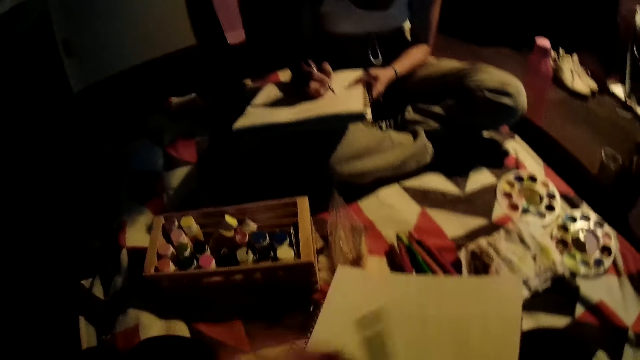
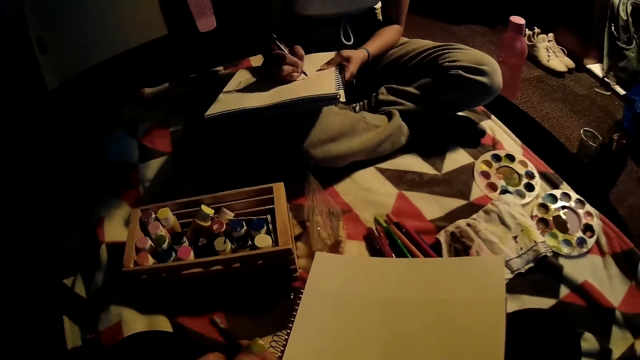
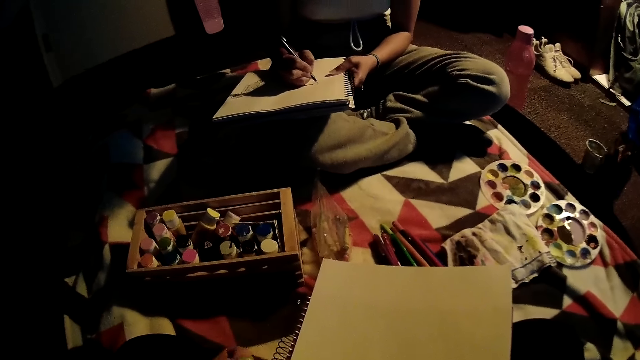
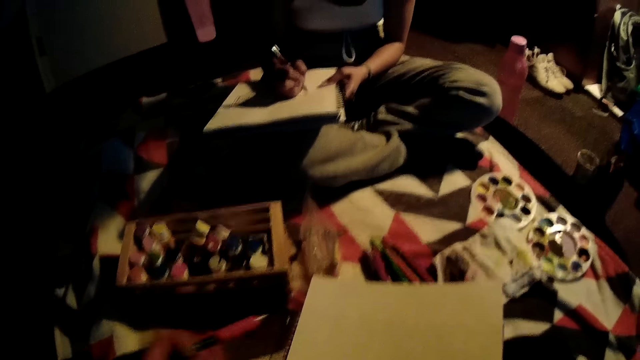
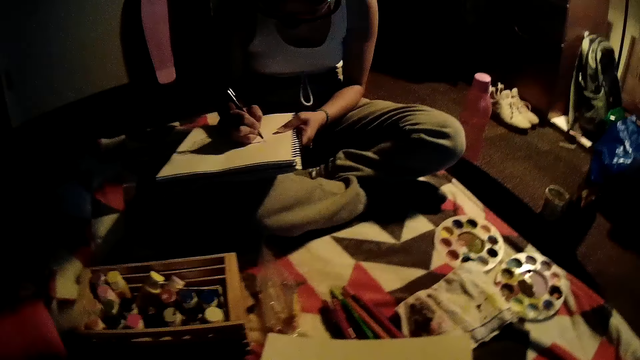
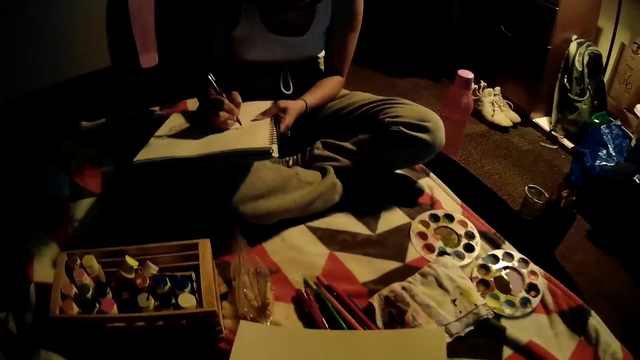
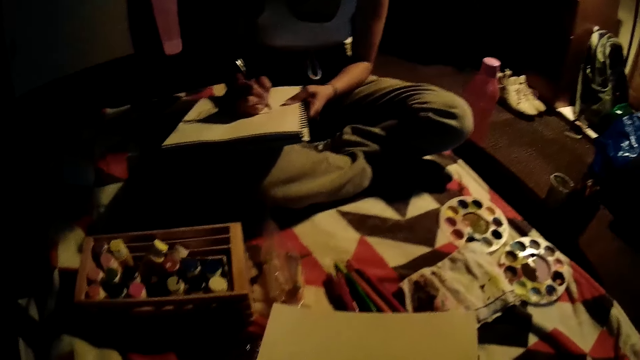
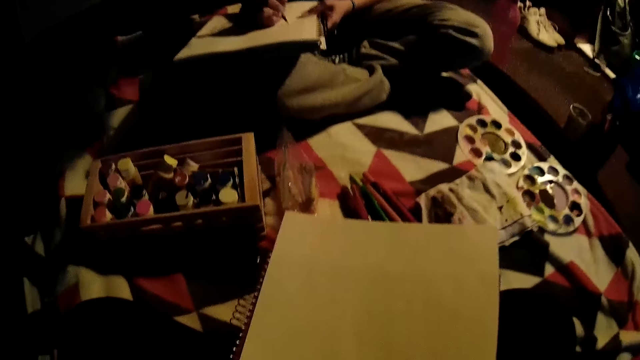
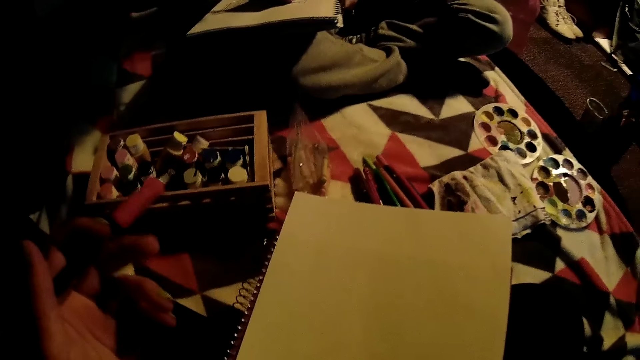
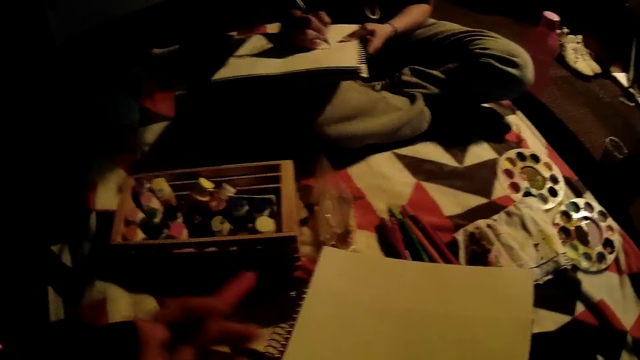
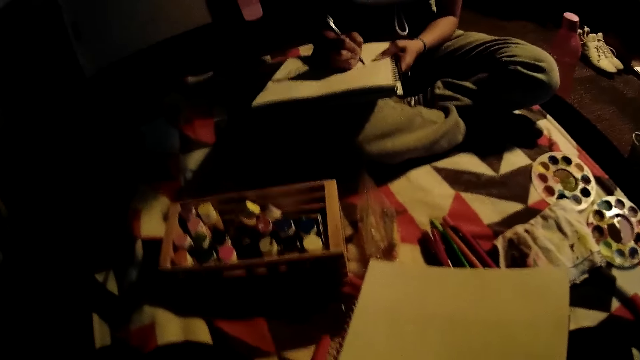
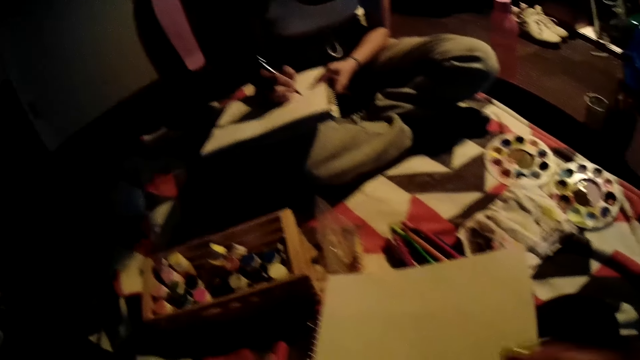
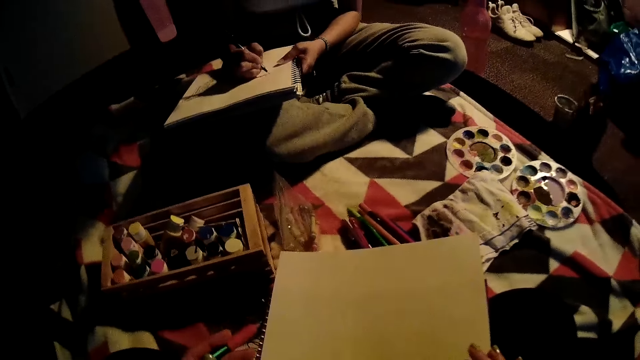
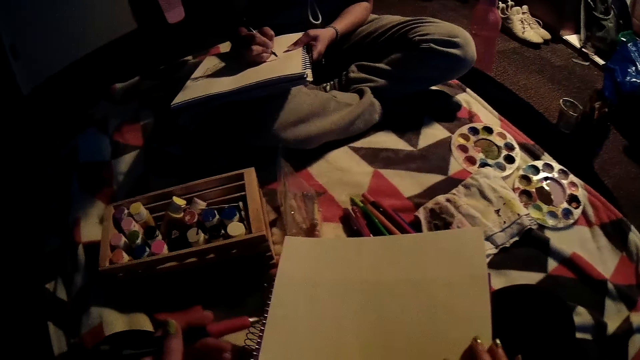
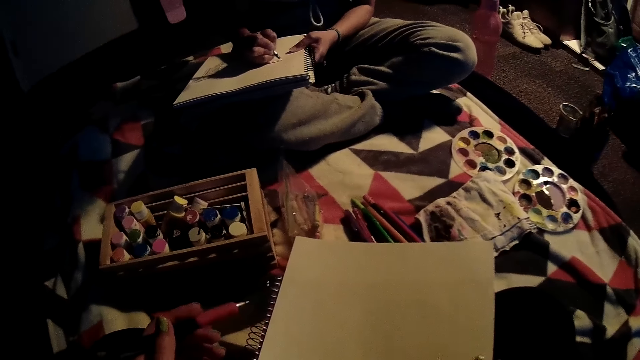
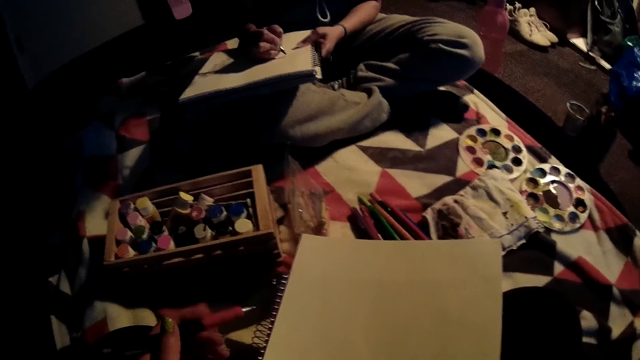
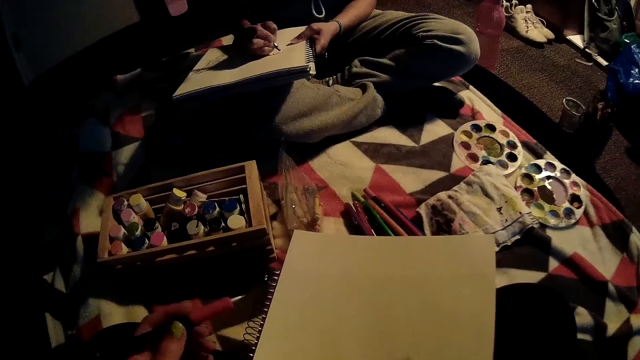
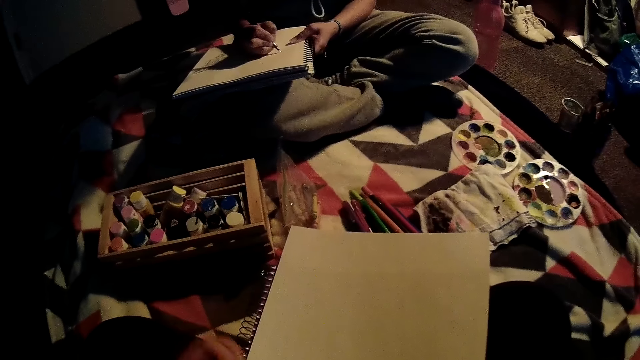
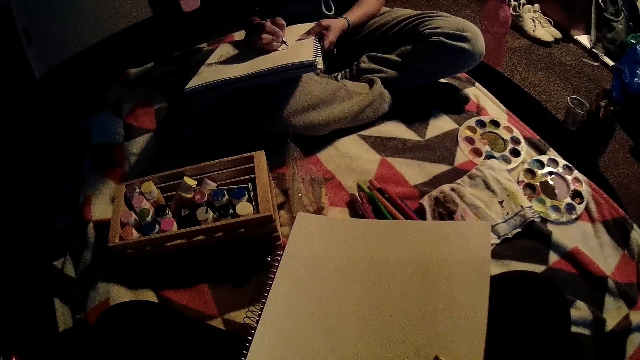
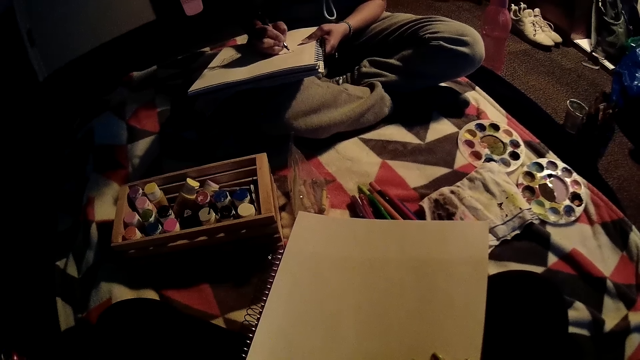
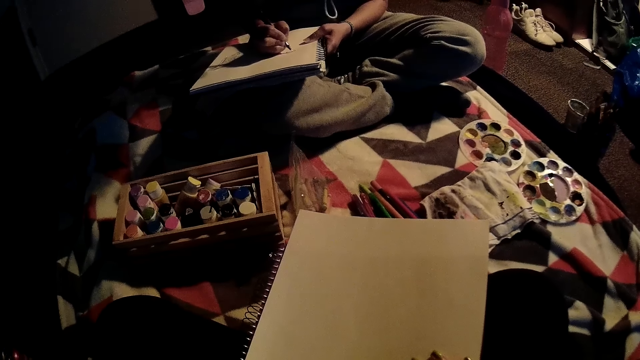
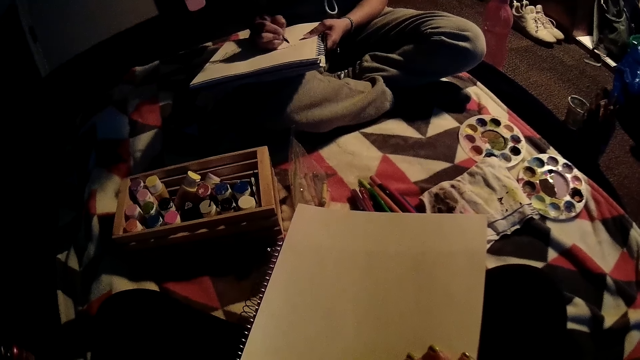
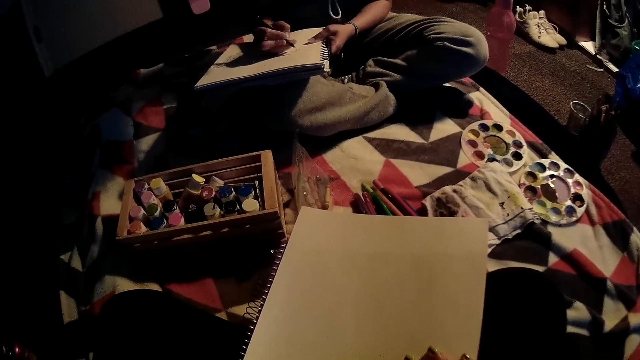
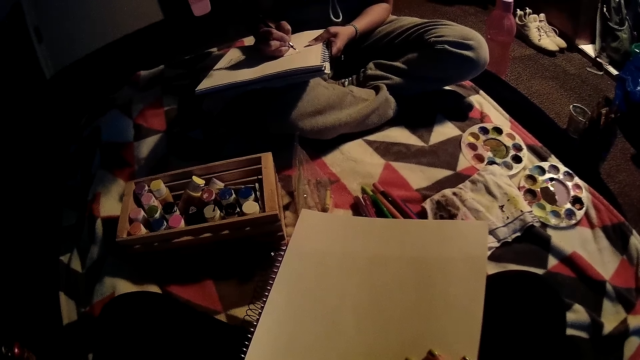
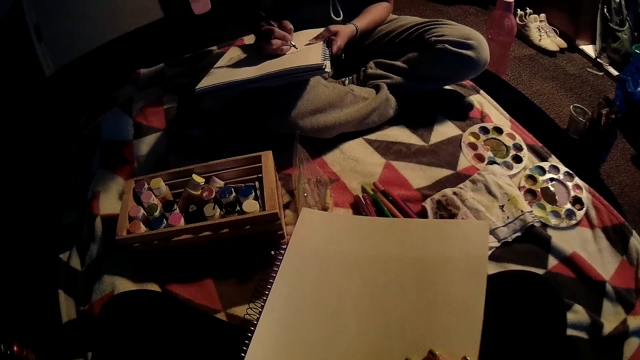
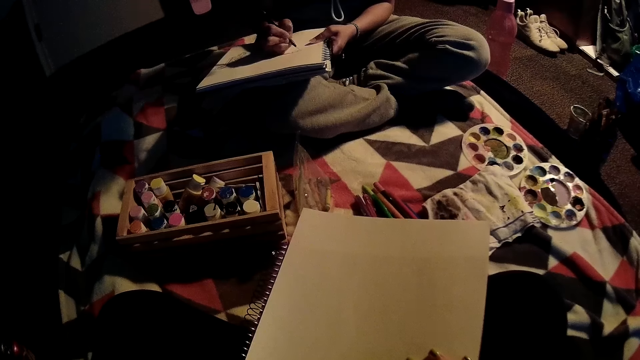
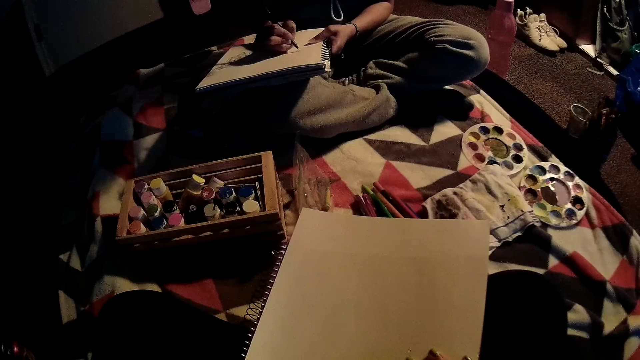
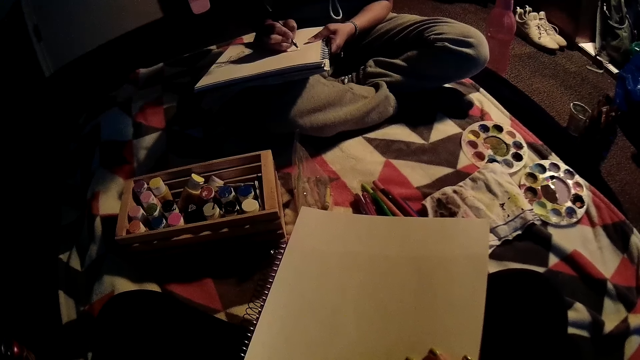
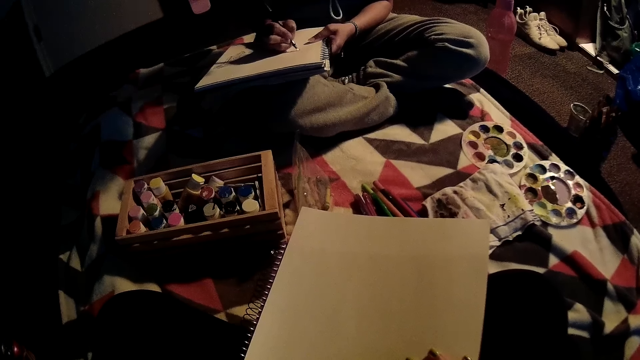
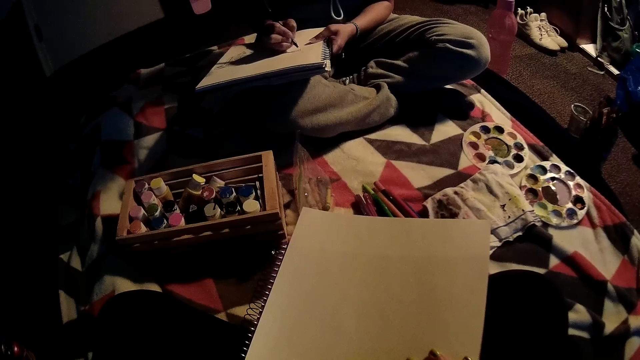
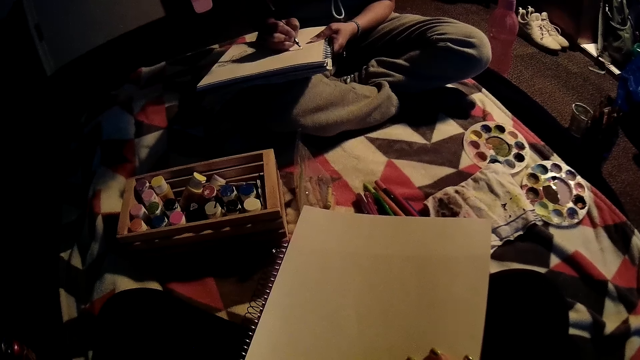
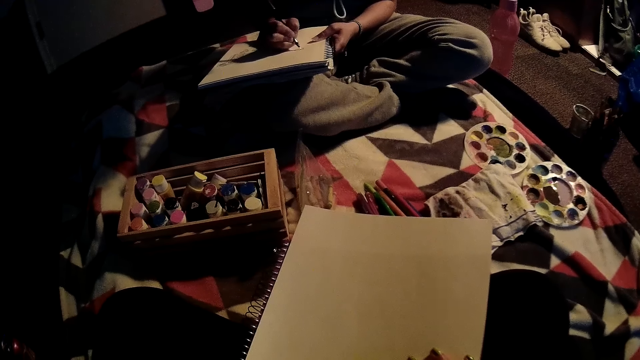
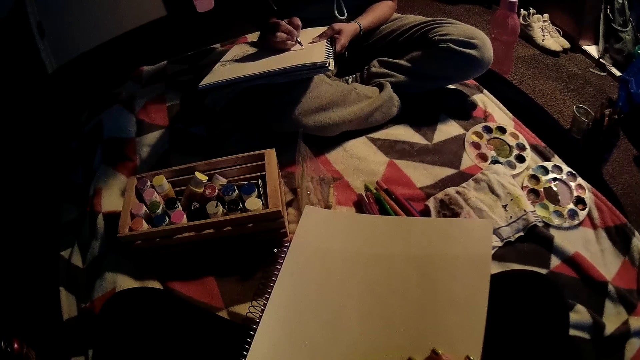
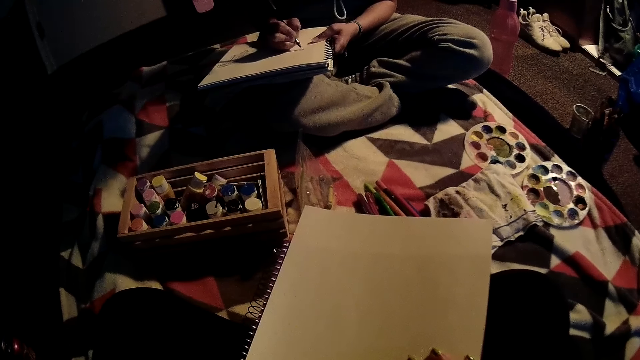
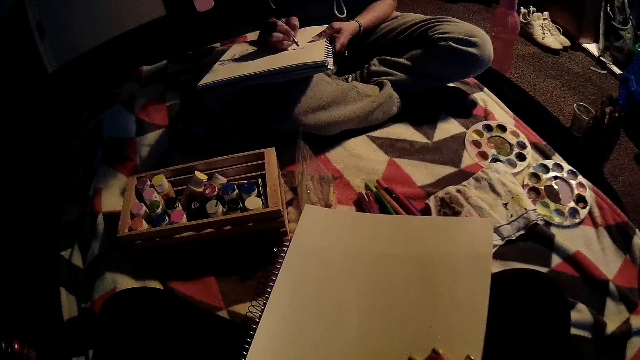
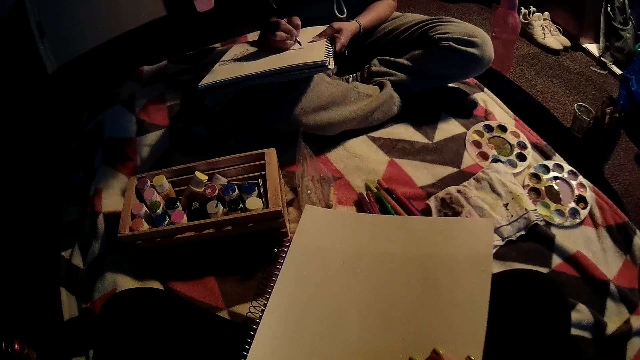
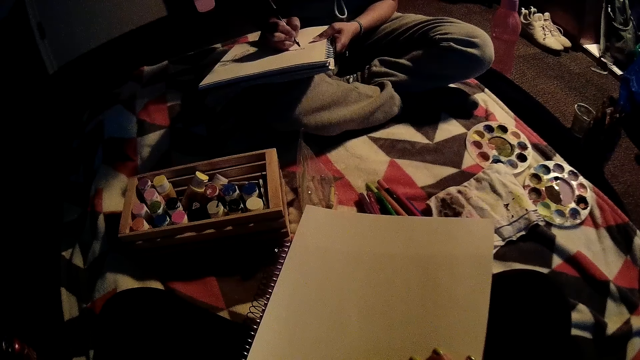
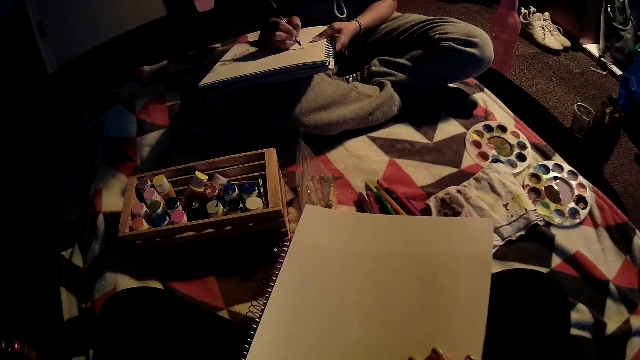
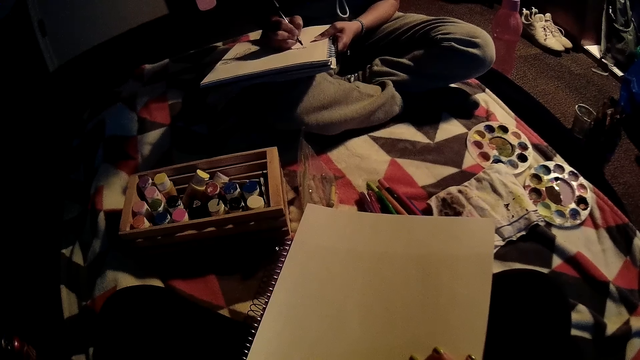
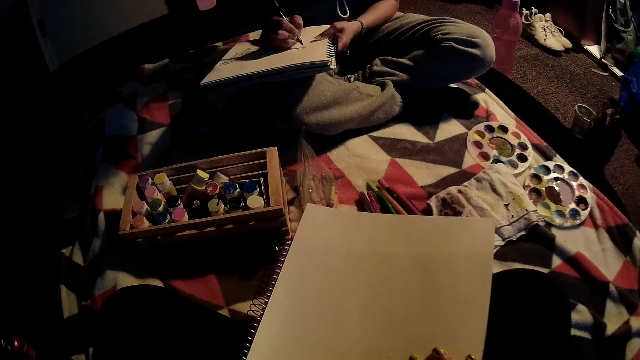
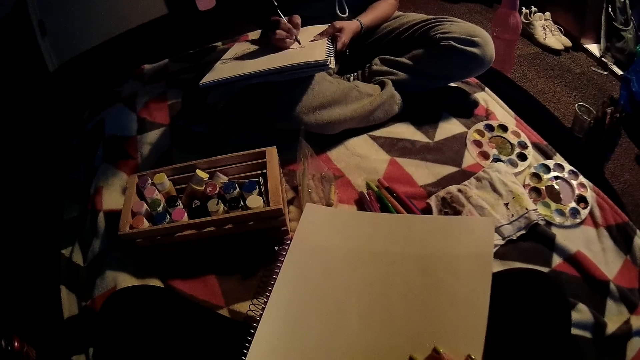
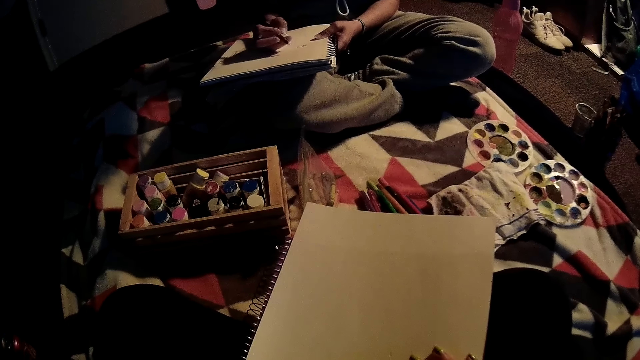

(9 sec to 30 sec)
The camera wearer takes something. She holds a pen. She places her right hand on a drawing paper. She takes her right hand off the drawing paper. She looks at the paper.
